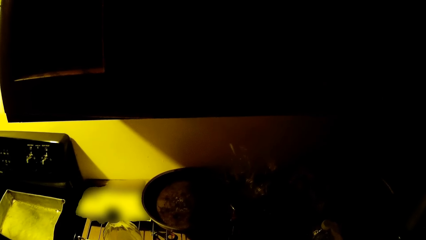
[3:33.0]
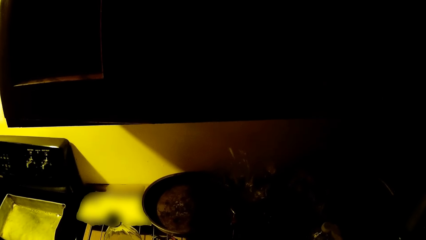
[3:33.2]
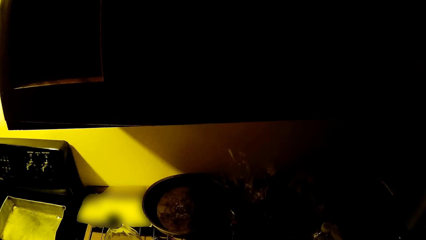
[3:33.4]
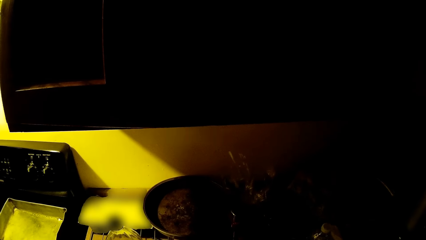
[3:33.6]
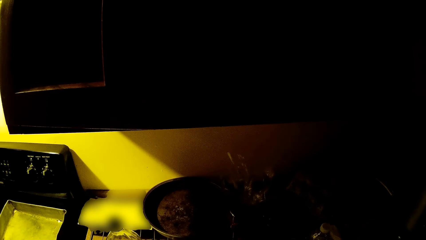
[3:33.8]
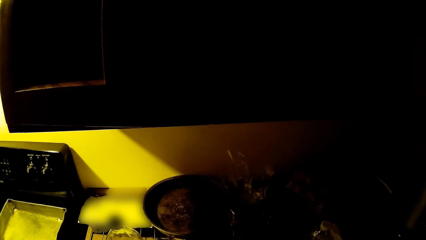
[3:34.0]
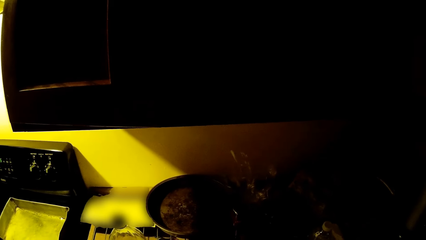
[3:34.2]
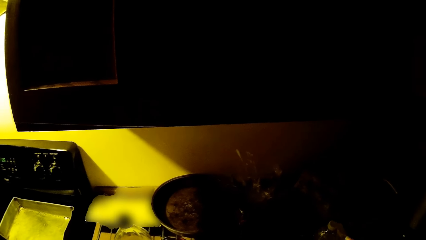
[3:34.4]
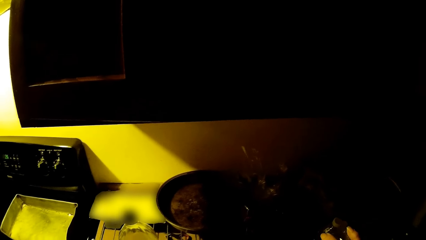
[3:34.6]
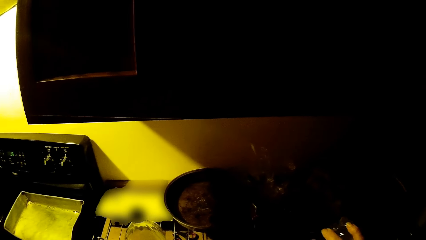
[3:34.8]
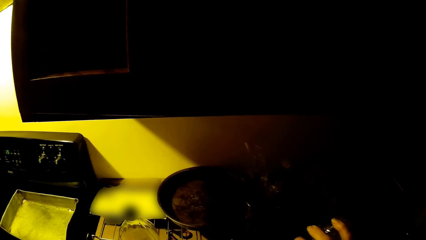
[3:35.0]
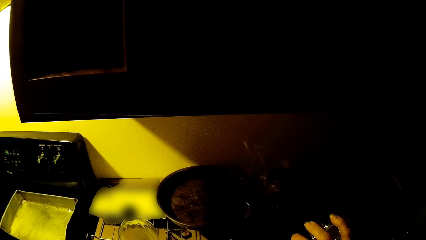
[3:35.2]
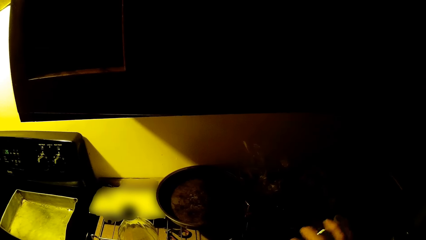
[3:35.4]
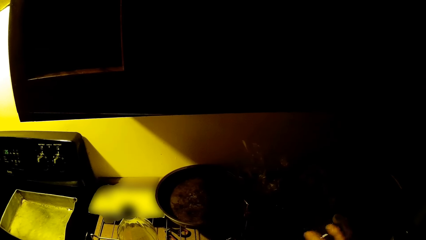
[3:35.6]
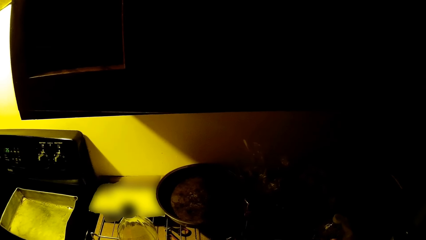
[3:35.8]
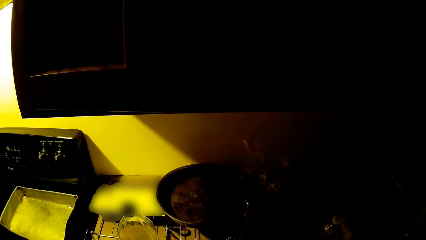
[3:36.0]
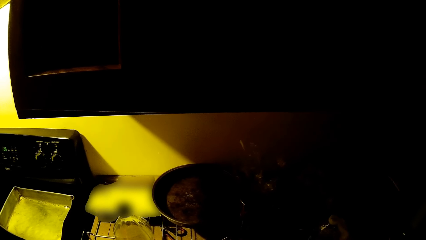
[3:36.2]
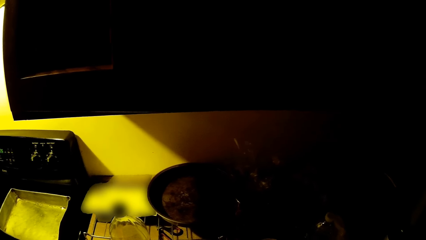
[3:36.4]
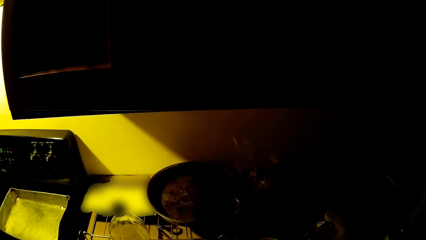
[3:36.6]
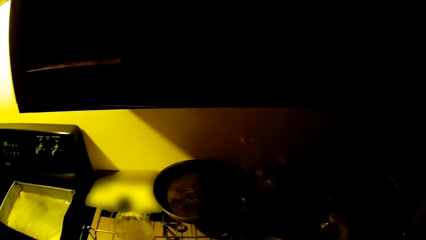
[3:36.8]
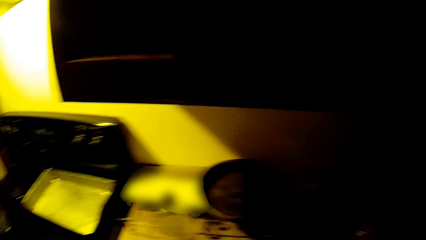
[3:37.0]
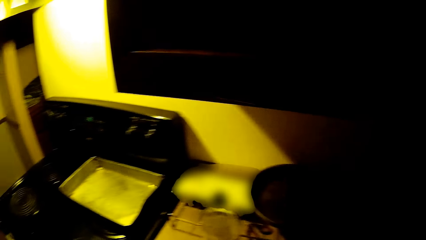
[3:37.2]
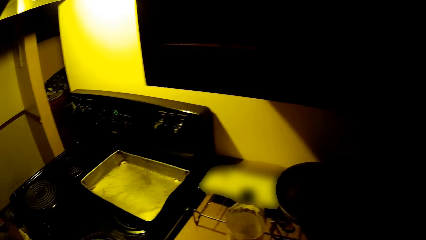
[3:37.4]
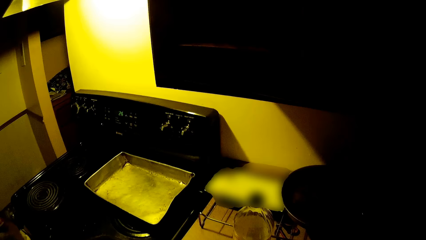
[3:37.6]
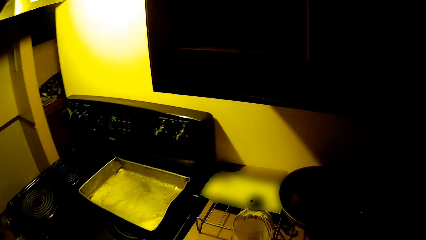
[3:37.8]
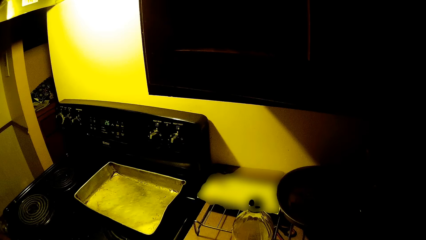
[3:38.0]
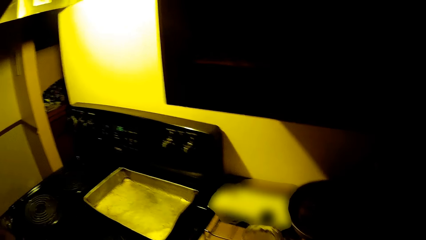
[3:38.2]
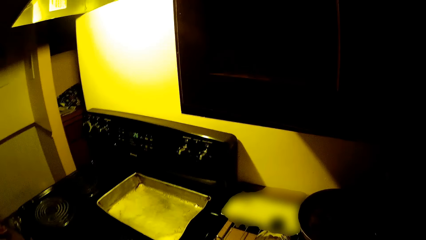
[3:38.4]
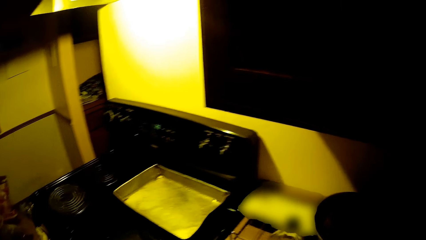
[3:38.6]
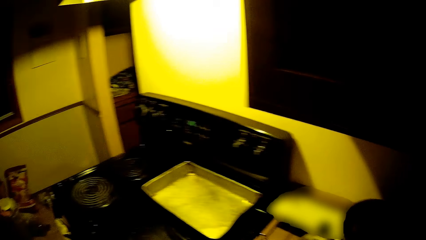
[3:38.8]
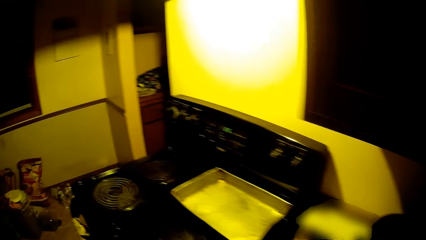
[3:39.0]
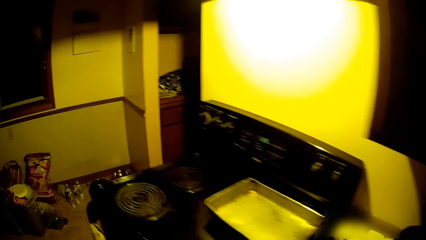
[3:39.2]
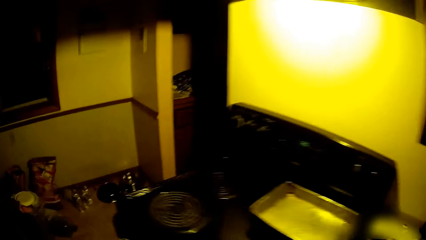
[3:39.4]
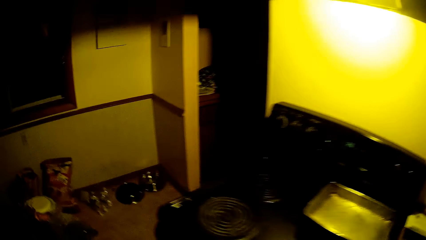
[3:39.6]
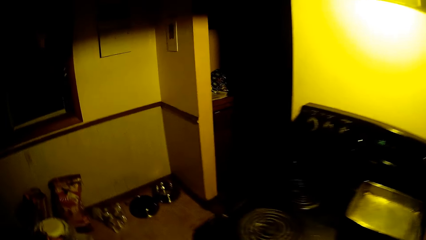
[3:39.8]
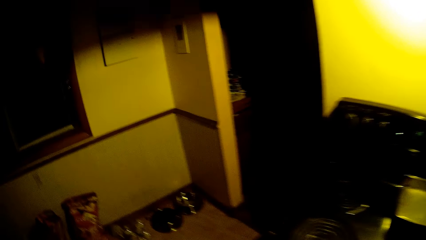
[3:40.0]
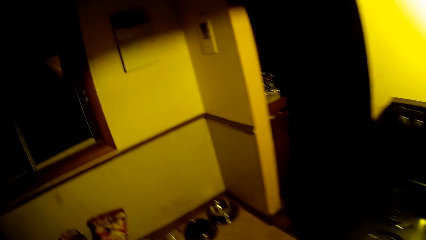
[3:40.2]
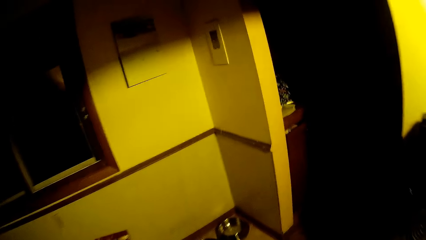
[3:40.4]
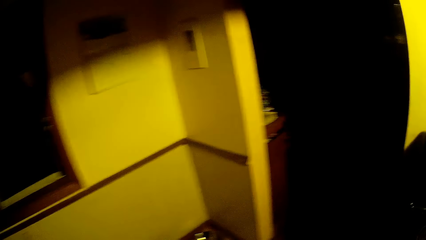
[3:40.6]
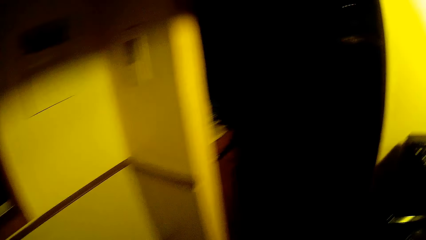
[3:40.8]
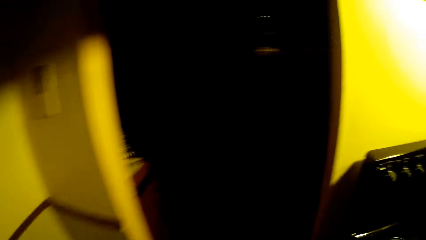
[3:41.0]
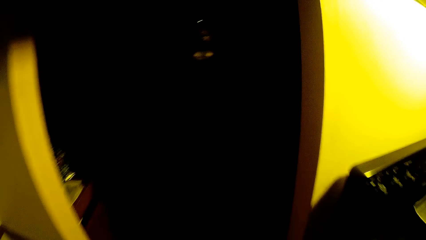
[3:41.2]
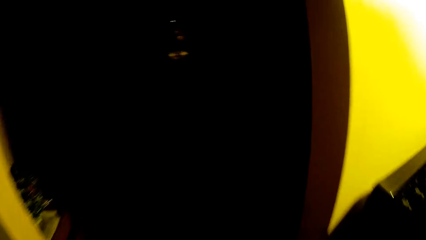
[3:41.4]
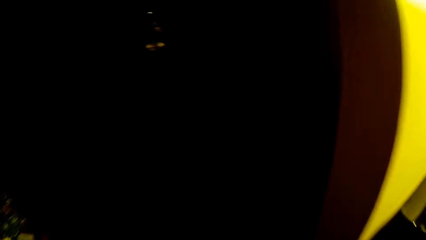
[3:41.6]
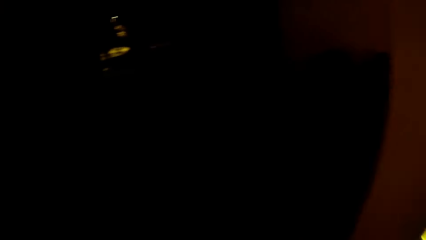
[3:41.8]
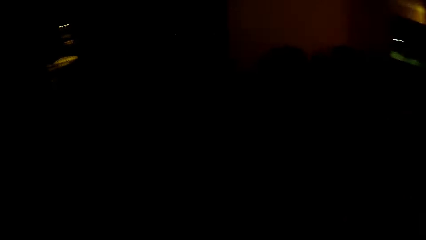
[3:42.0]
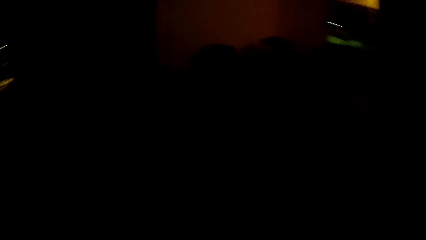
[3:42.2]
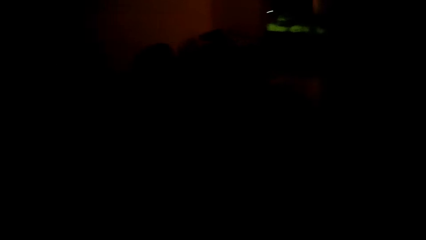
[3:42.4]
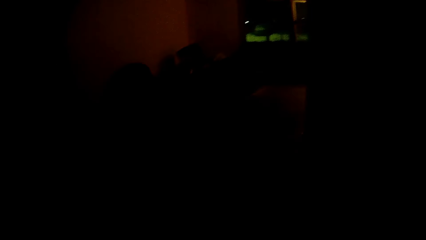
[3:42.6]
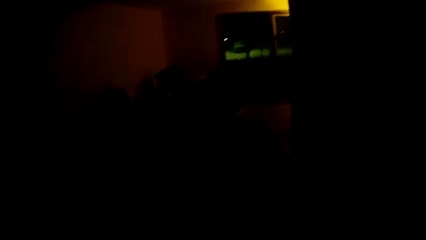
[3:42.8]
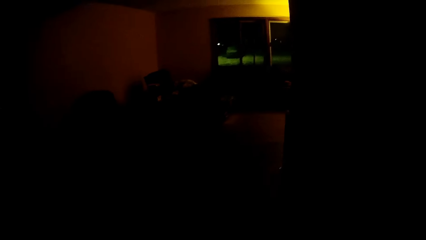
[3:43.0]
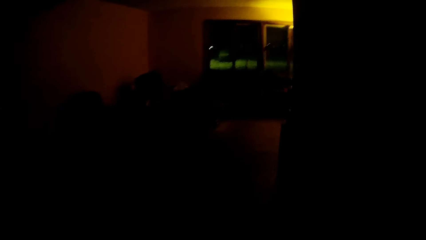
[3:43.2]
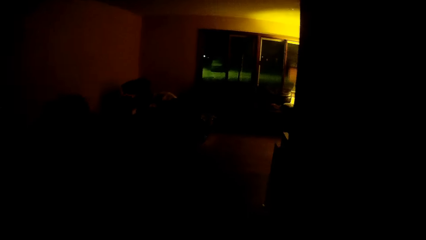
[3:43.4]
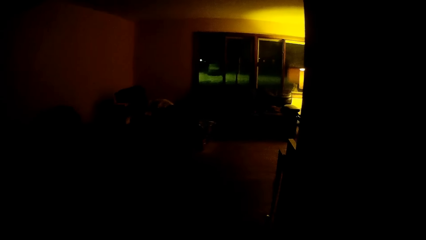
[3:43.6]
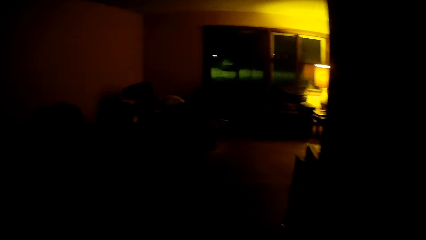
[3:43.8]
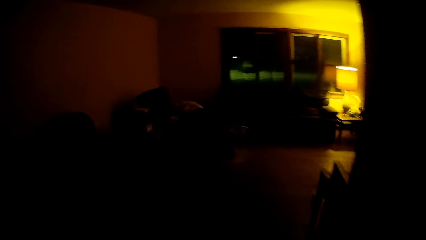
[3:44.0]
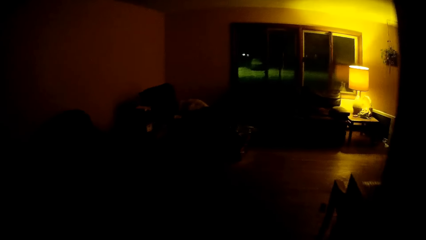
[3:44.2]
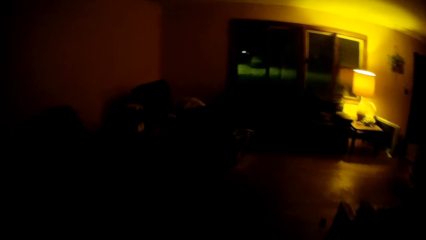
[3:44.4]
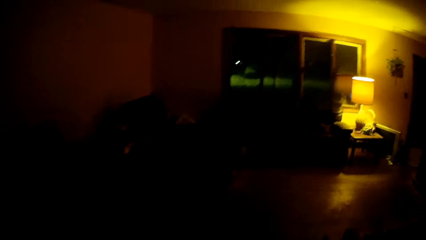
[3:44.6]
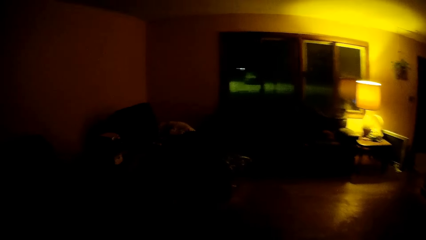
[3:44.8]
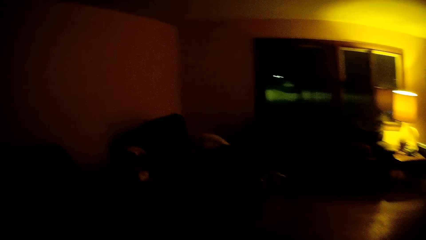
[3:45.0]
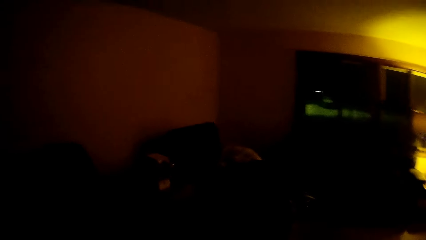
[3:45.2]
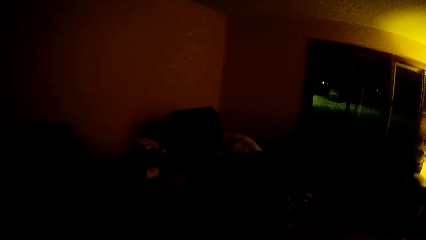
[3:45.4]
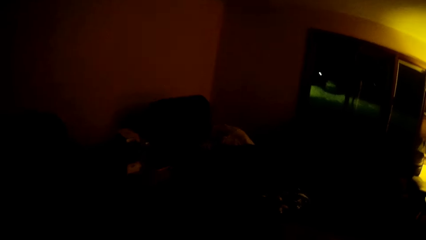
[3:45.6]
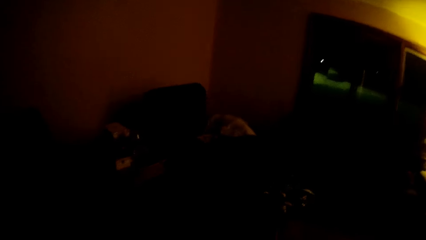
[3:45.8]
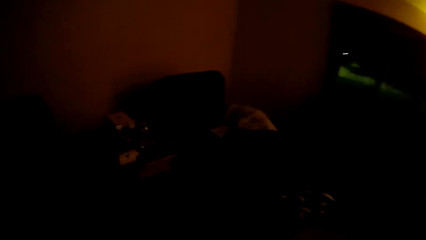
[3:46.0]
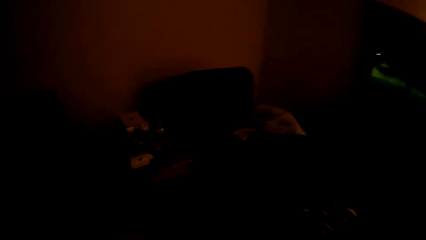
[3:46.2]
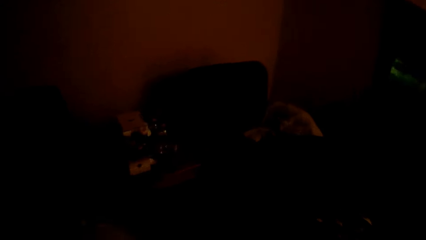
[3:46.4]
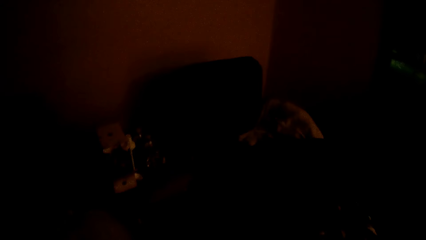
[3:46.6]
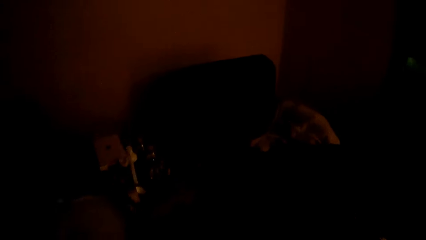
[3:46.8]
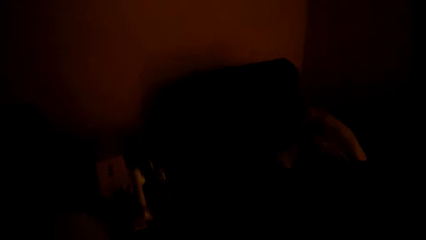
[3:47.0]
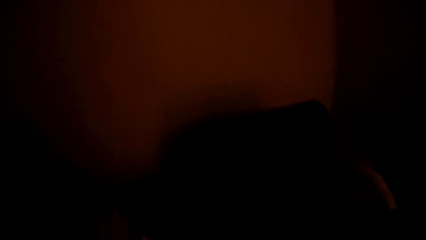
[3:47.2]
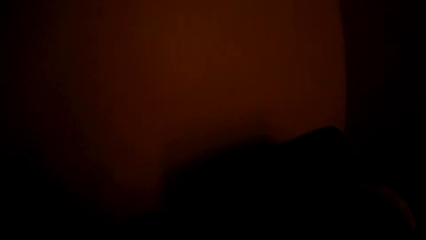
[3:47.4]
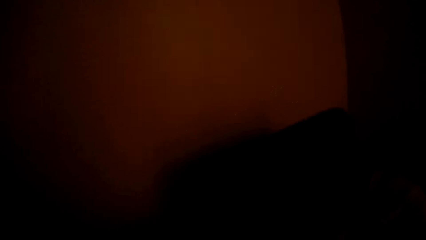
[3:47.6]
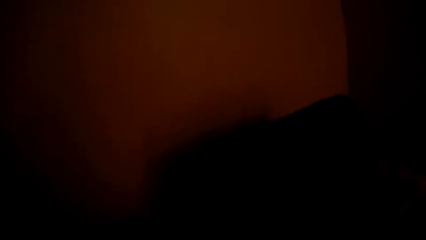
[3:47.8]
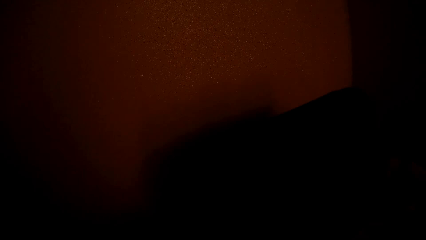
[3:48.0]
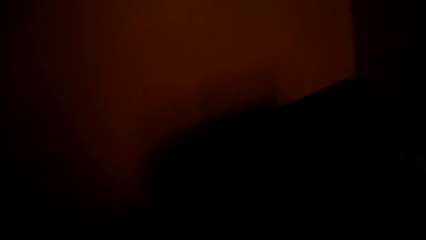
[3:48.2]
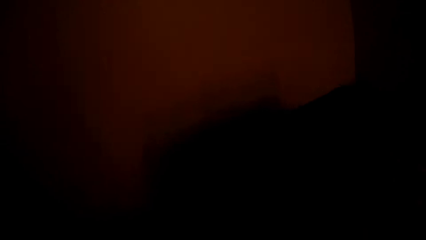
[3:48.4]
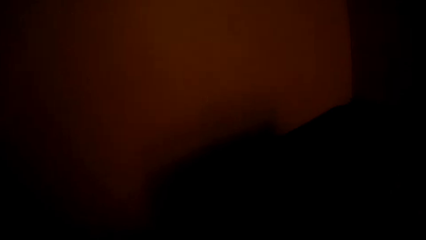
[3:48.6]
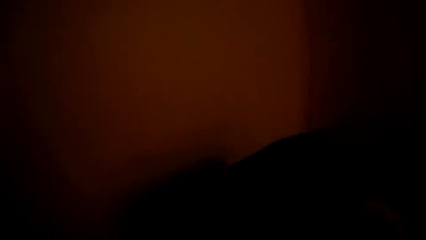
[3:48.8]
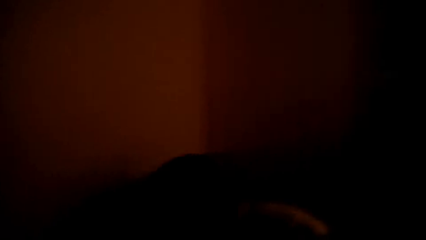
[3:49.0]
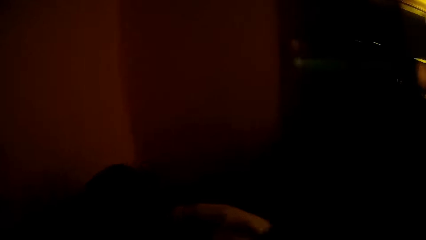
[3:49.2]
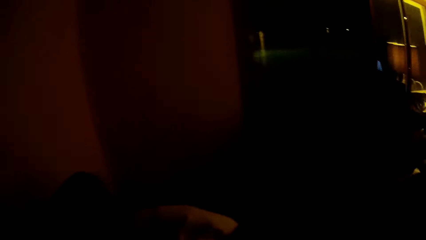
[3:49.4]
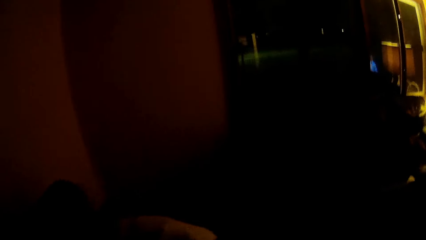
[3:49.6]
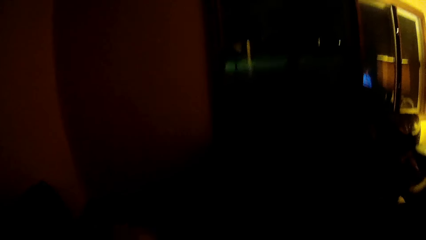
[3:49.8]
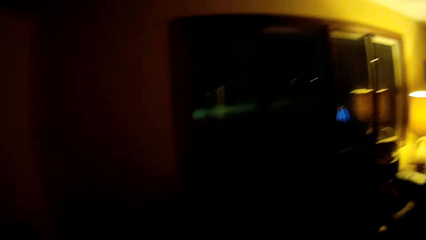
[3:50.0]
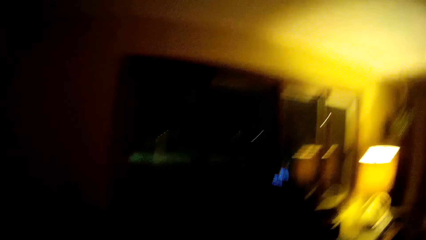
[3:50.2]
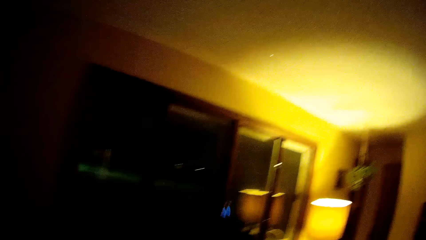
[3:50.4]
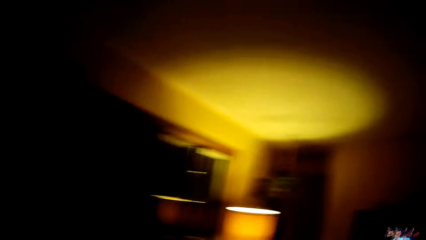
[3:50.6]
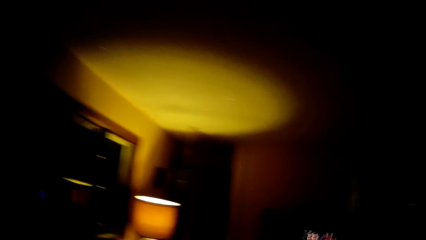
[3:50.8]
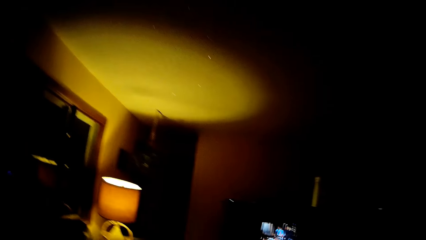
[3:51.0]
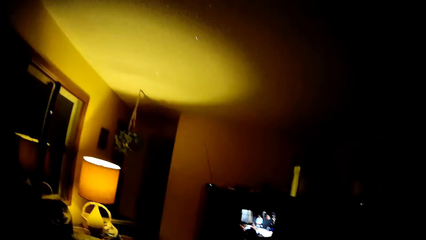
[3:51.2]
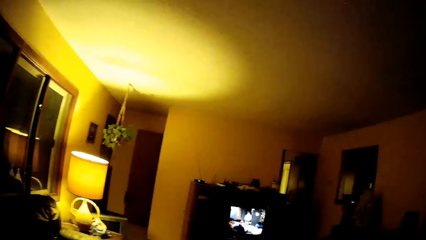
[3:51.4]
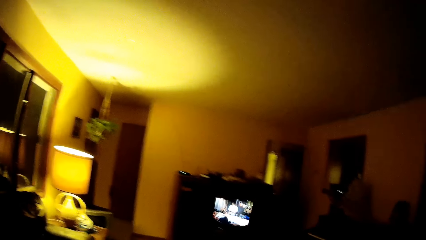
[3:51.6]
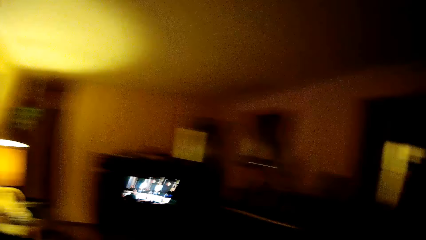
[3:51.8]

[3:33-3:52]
The camera wearer moves their hands. They walk into the living room from the kitchen.
